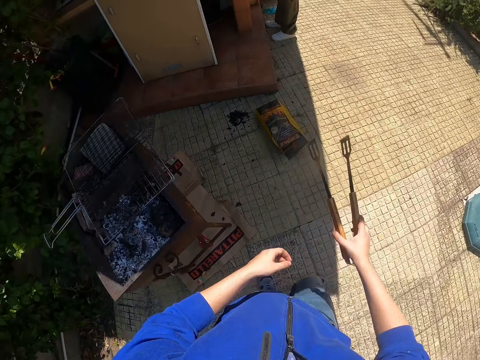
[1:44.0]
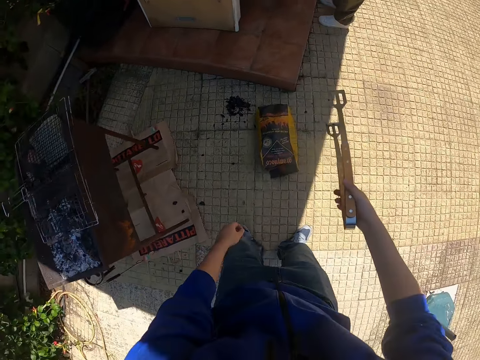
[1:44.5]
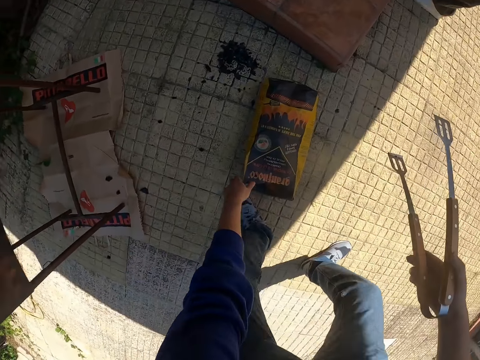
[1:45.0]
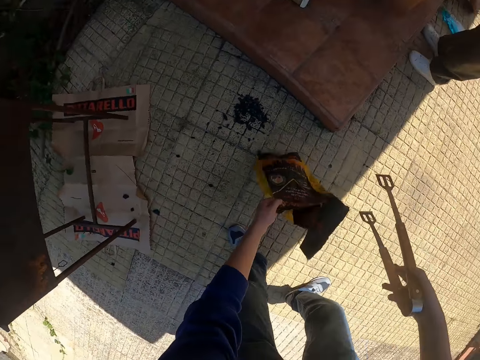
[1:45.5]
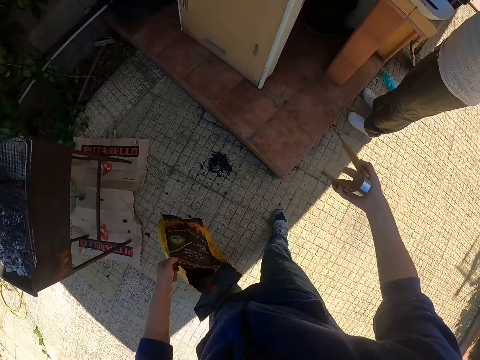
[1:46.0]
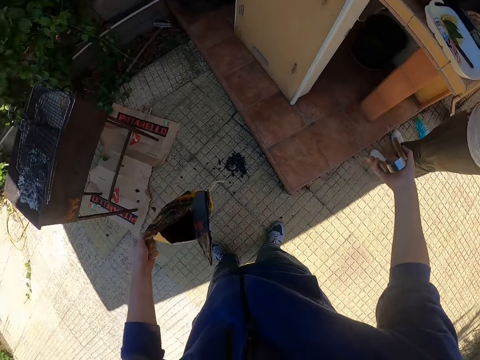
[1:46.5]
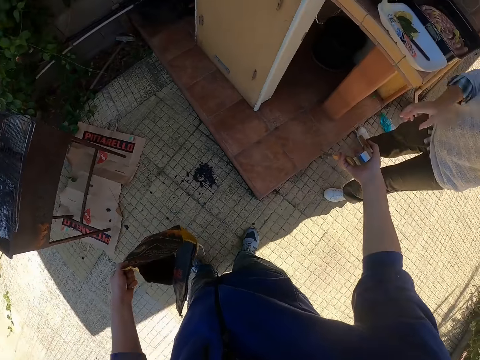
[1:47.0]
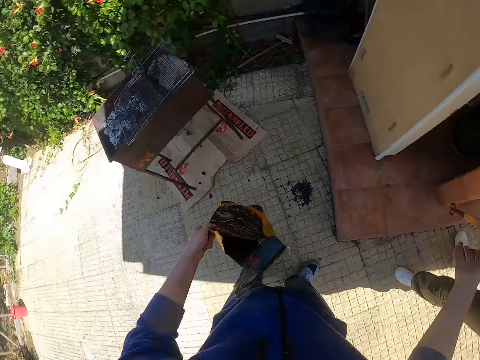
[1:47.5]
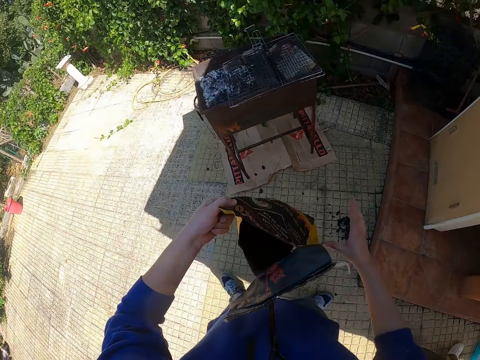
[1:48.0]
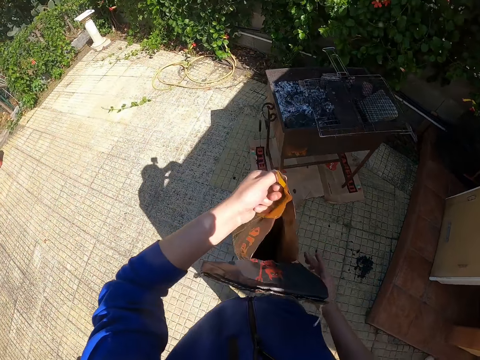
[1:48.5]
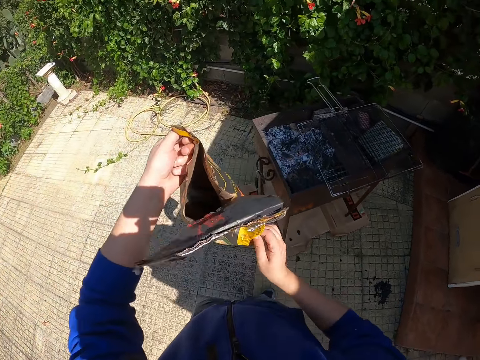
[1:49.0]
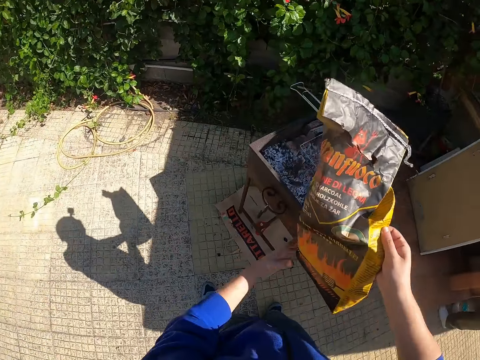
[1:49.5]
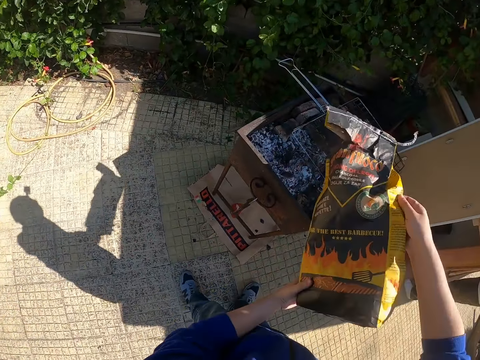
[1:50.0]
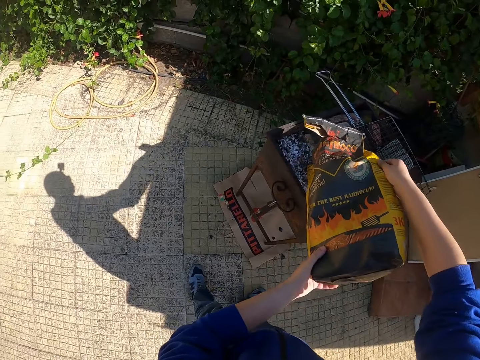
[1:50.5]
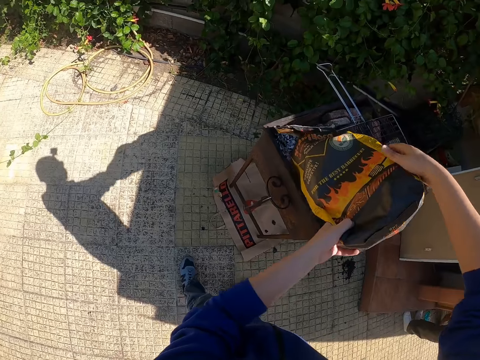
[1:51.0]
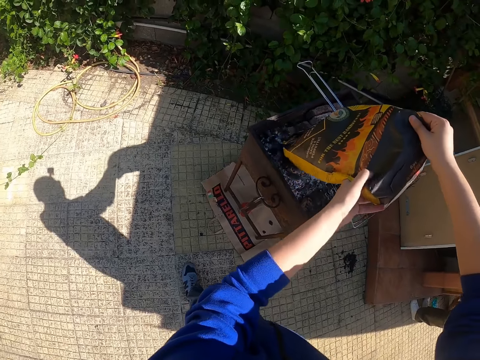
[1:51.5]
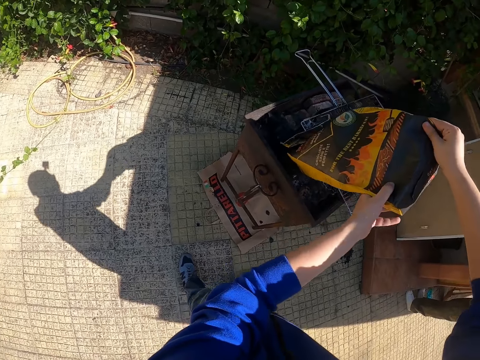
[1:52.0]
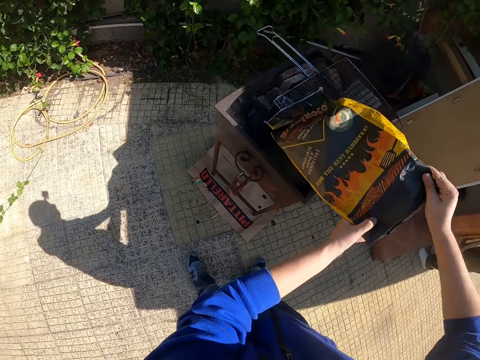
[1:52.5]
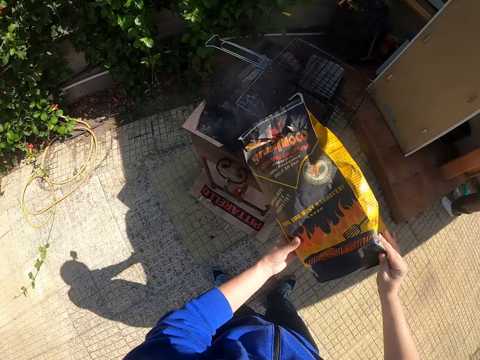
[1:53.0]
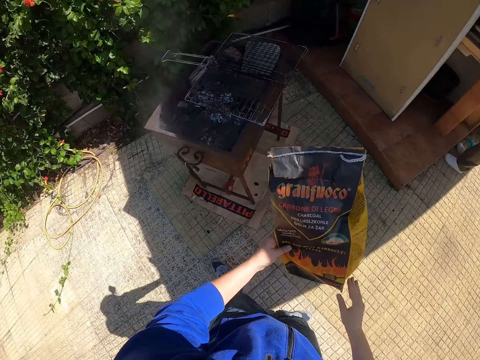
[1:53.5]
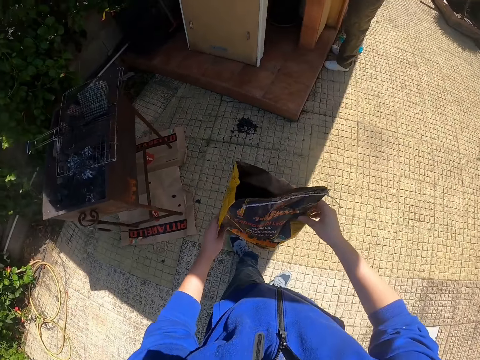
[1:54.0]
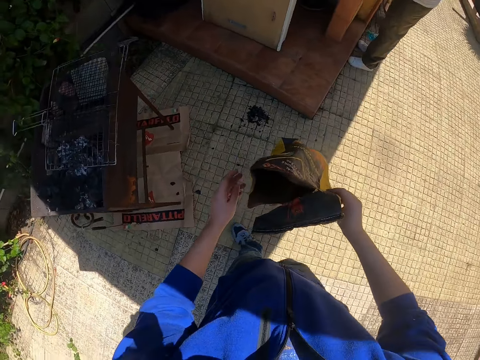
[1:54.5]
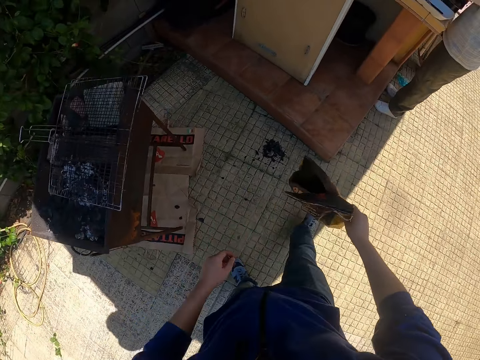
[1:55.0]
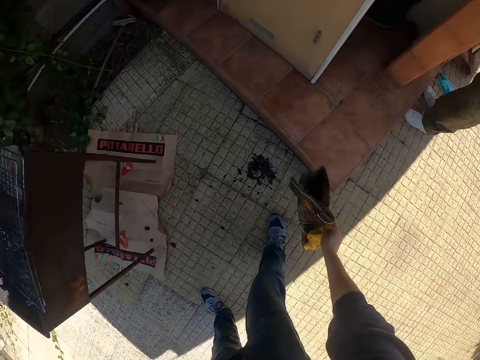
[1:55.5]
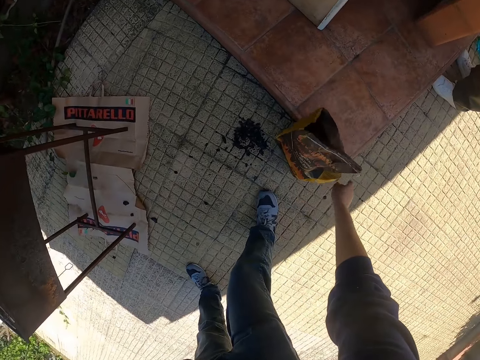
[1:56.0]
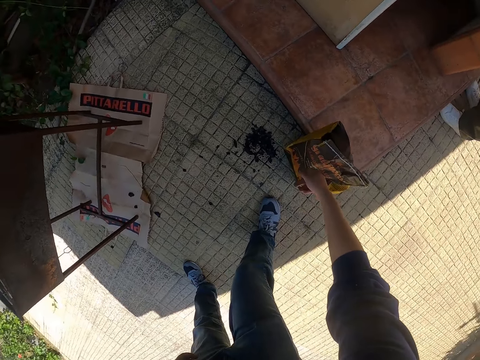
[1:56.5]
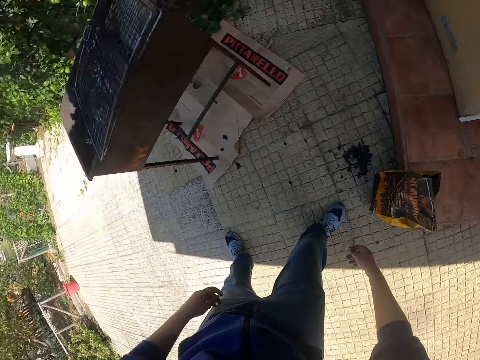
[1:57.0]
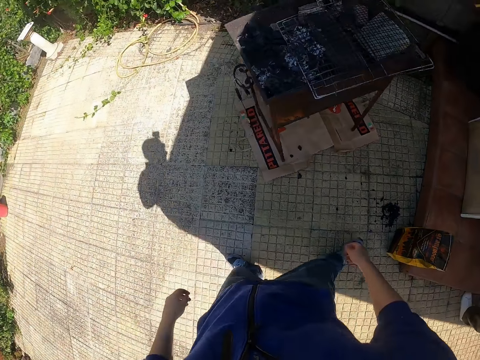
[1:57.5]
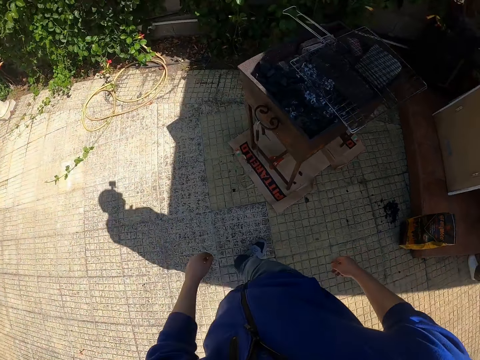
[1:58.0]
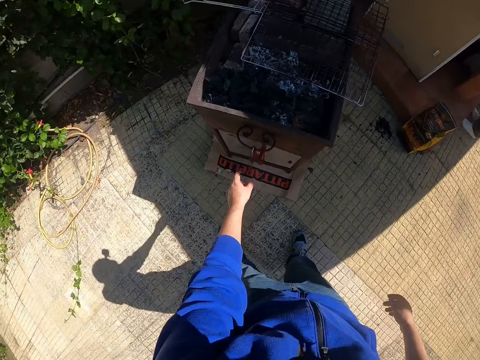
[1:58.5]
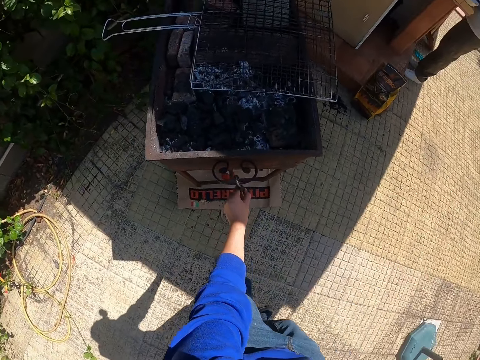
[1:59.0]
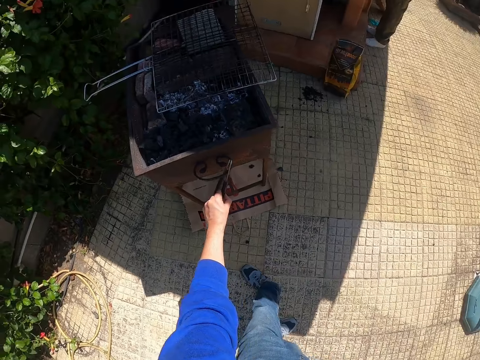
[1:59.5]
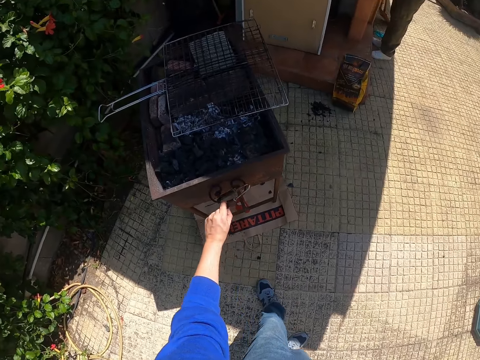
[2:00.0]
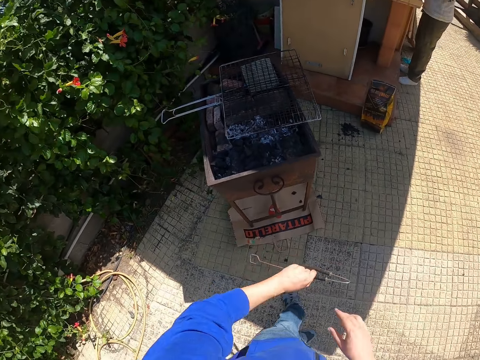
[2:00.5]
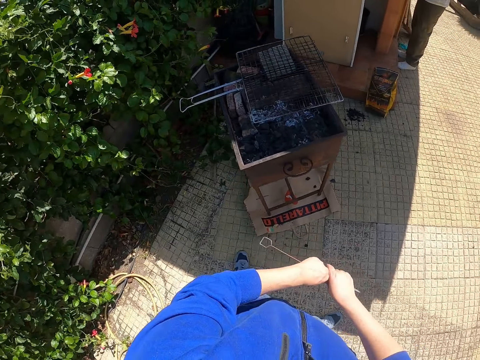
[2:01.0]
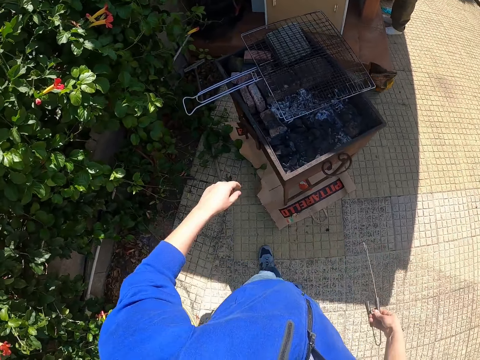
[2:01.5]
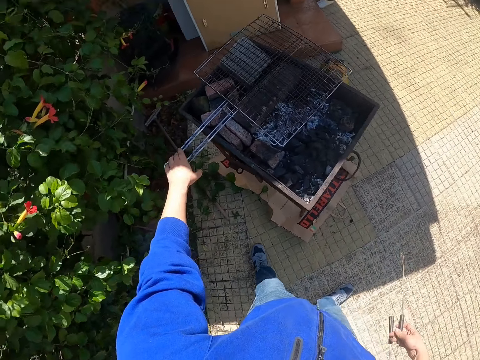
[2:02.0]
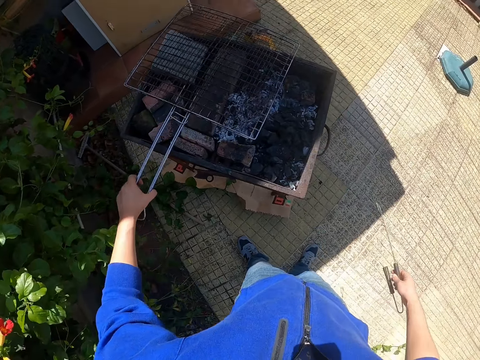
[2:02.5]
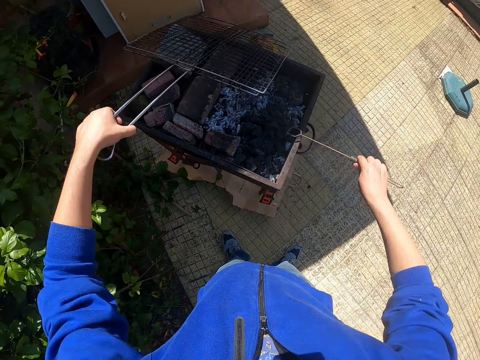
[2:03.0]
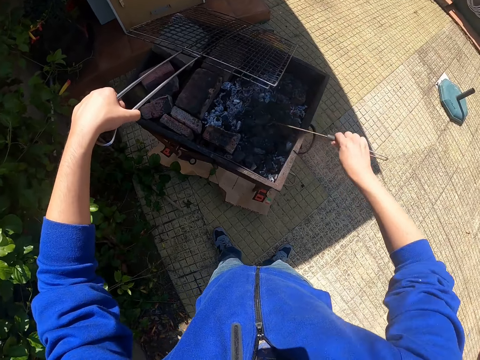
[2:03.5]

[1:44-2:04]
The camera wearer picks up a bag of charcoal on the ground with his left hand. He gives the pair of tongs to the woman with his right hand. He empties the bag of charcoal into the grill with his hands. He drops the bag of charcoal on the ground with his right hand. He picks up an ash rake from the grill handle with his left hand. He passes the ash rake from his left hand to his right hand. He lifts the grilling basket on the grill with his left hand. He spreads the charcoal in the grill with the ash rake in his right hand.

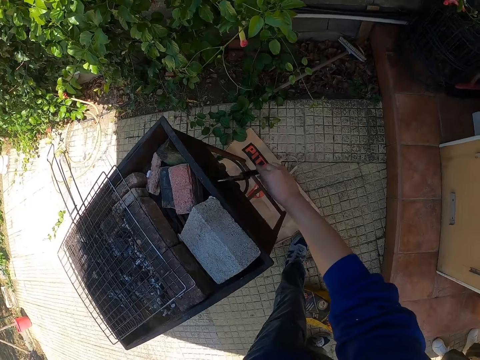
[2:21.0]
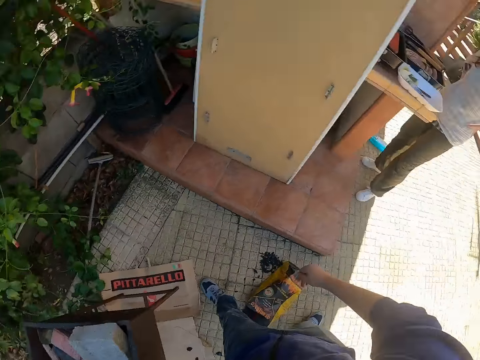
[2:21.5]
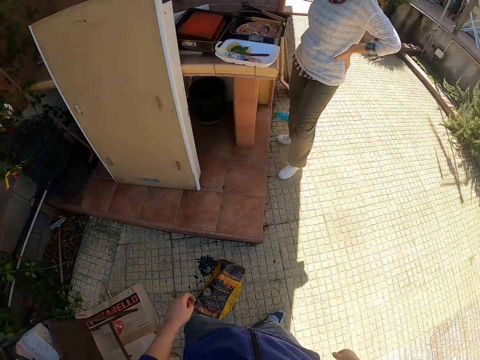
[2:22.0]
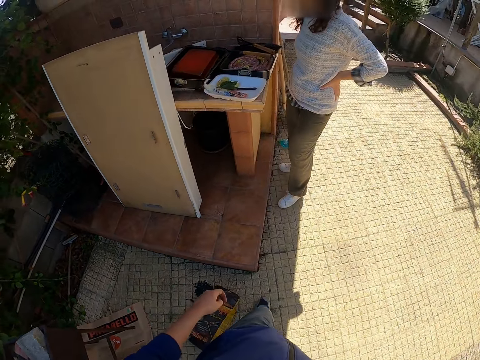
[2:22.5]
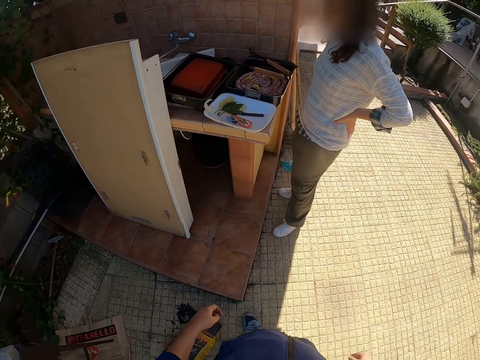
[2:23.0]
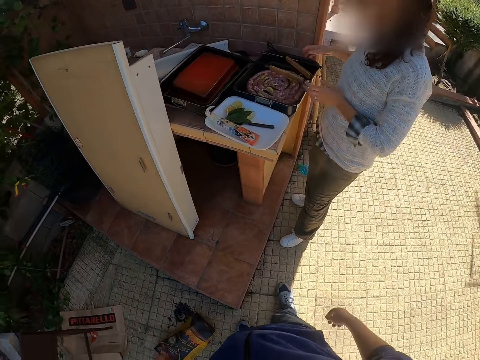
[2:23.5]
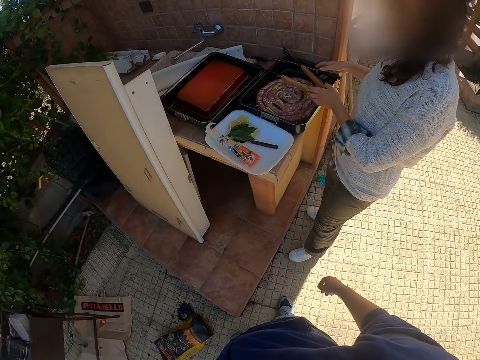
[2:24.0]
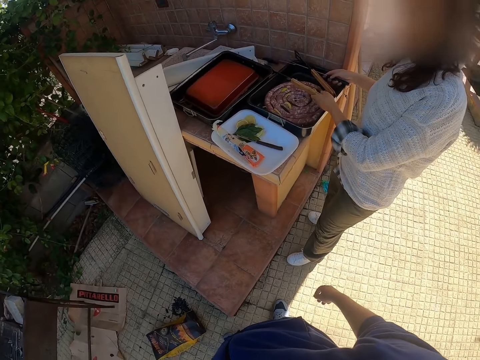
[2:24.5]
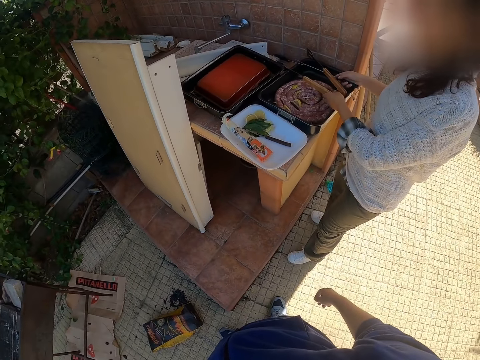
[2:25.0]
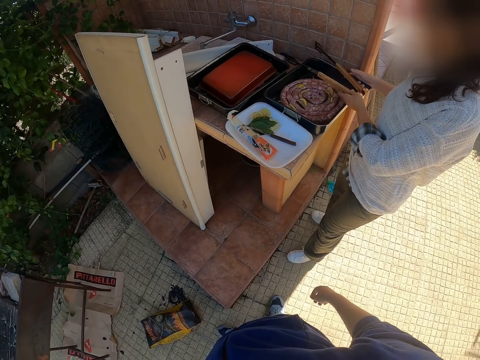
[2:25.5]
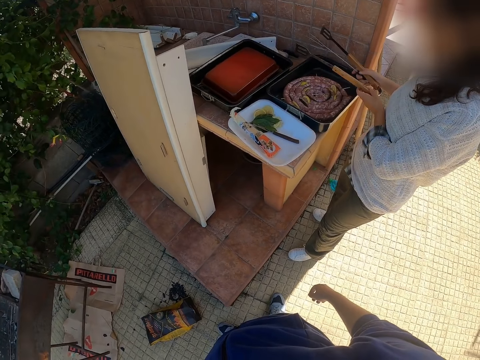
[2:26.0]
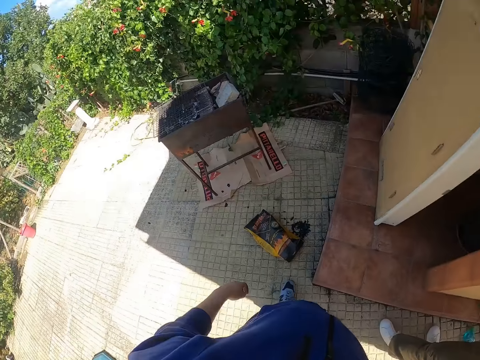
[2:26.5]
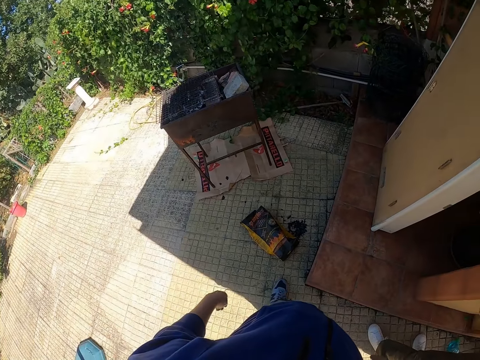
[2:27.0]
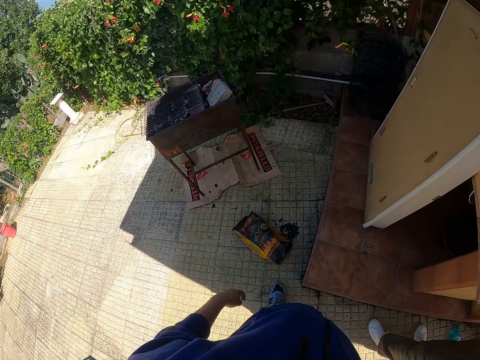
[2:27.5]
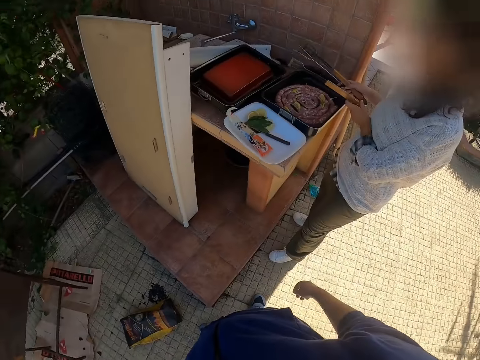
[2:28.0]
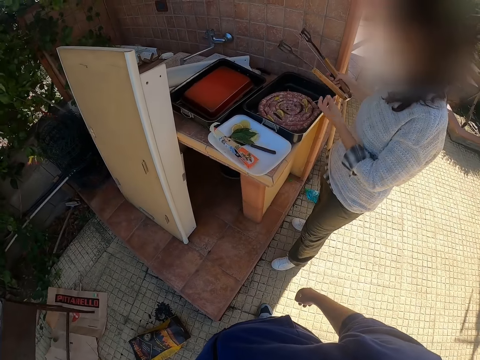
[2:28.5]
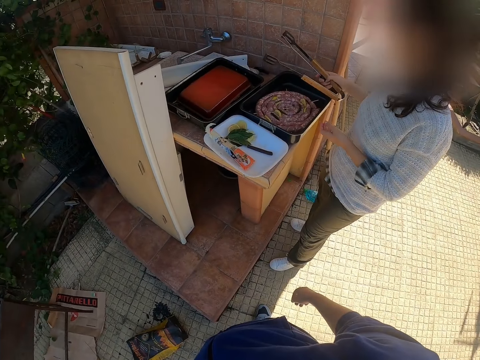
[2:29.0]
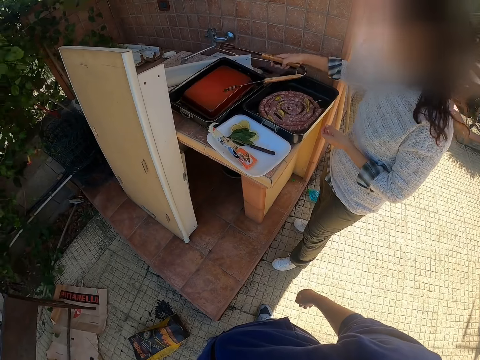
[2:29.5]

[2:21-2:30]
The camera wearer walks in the compound. The woman picks the pair of tongs on the food pan with her left hand and picks a spatula on the food pan with her right hand. The camera wearer looks aside. The woman passes the pair of tongs from her left hand to her right hand.
